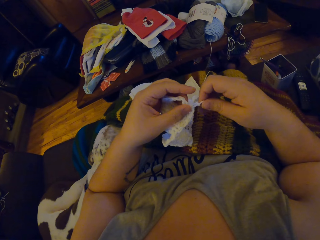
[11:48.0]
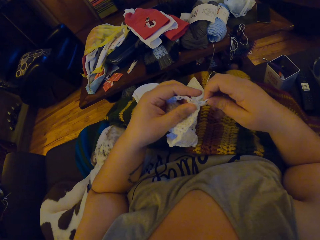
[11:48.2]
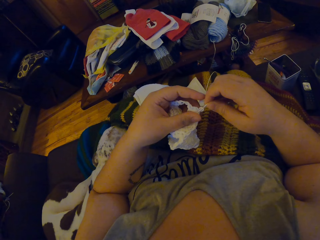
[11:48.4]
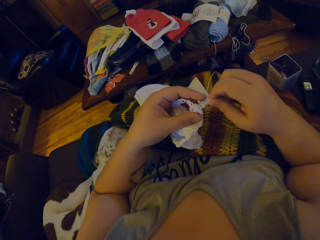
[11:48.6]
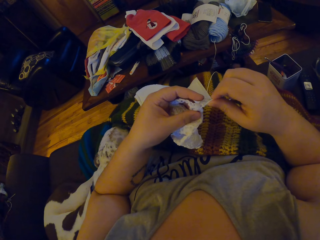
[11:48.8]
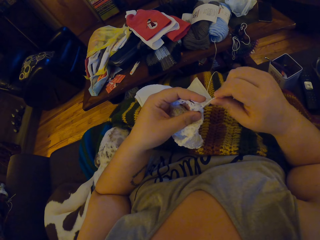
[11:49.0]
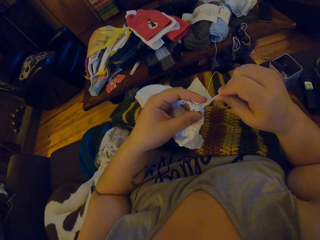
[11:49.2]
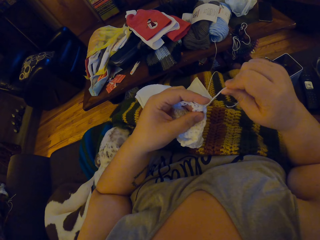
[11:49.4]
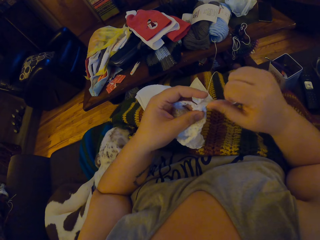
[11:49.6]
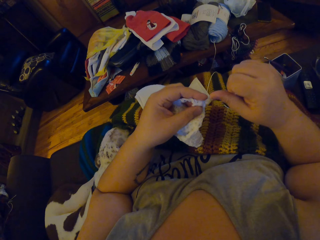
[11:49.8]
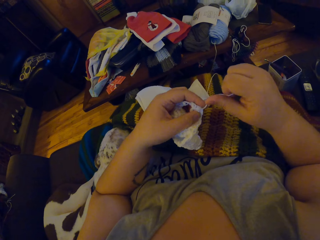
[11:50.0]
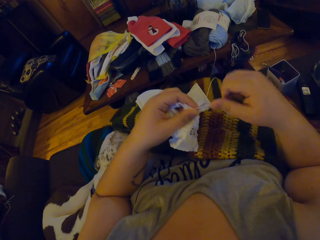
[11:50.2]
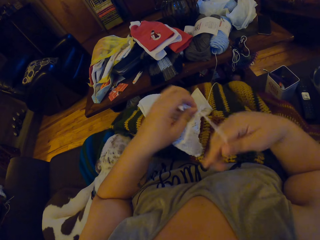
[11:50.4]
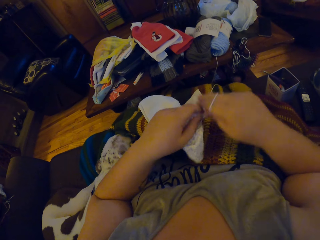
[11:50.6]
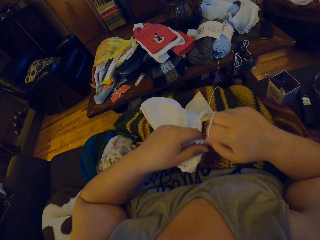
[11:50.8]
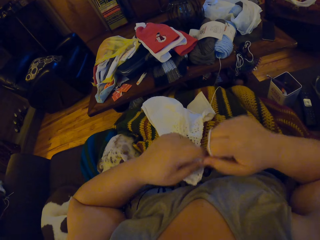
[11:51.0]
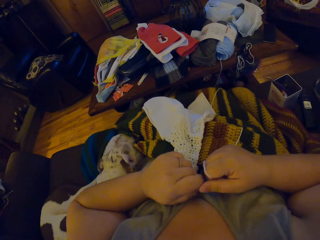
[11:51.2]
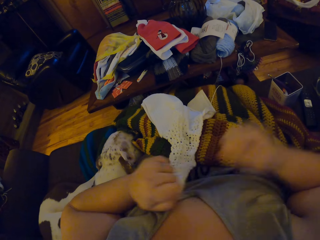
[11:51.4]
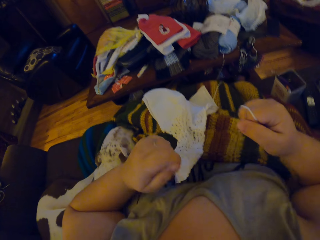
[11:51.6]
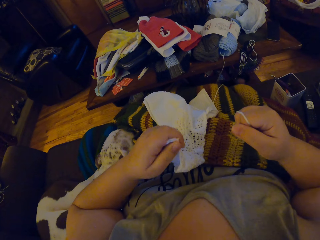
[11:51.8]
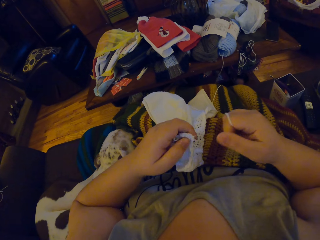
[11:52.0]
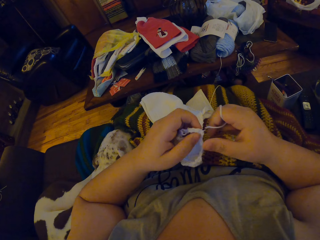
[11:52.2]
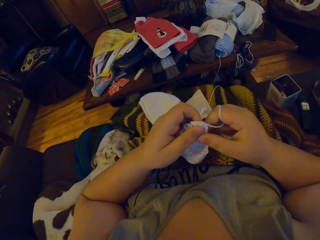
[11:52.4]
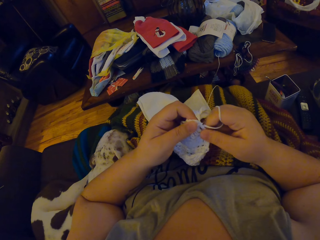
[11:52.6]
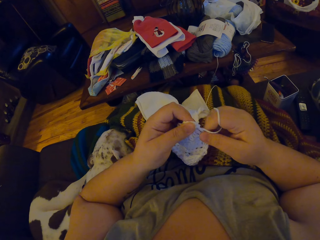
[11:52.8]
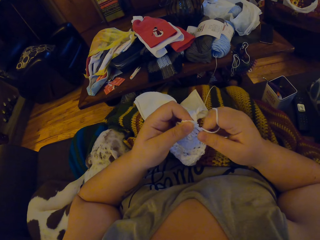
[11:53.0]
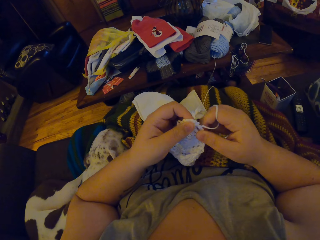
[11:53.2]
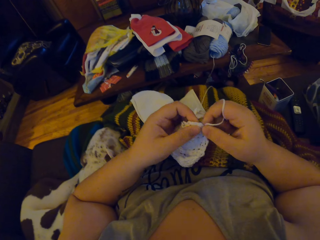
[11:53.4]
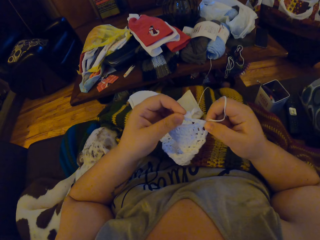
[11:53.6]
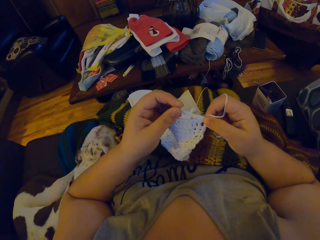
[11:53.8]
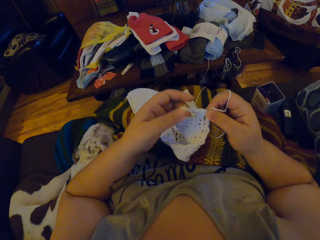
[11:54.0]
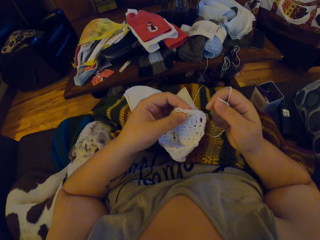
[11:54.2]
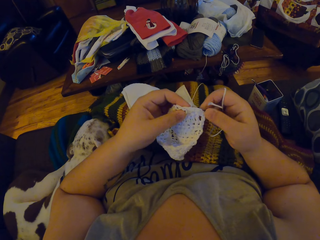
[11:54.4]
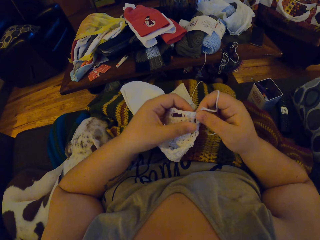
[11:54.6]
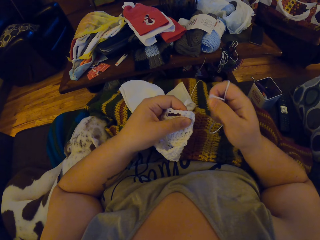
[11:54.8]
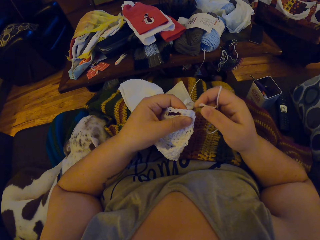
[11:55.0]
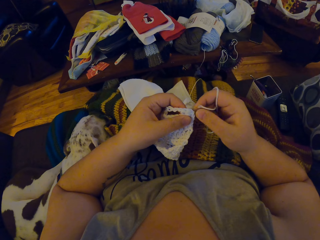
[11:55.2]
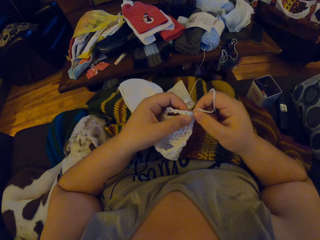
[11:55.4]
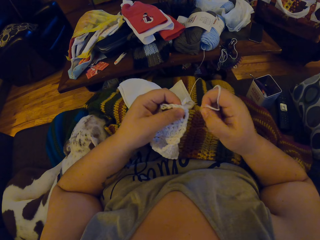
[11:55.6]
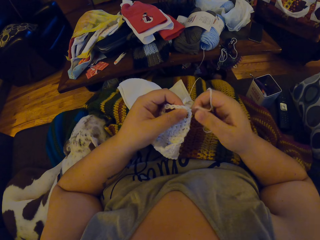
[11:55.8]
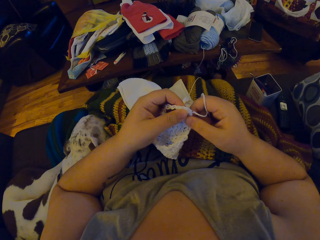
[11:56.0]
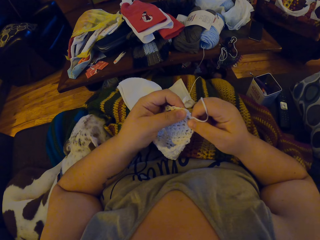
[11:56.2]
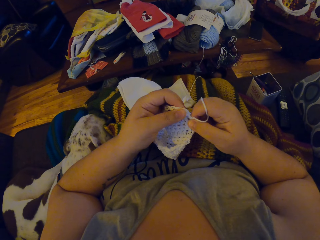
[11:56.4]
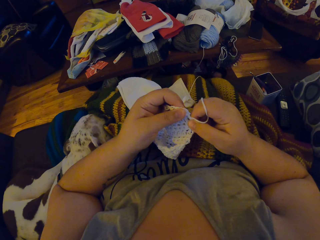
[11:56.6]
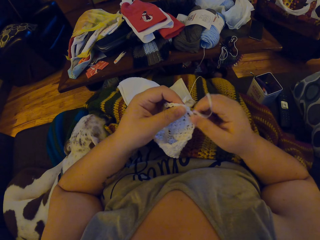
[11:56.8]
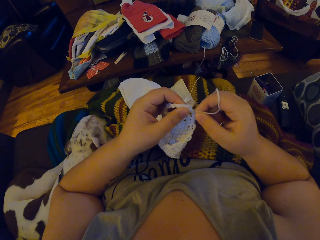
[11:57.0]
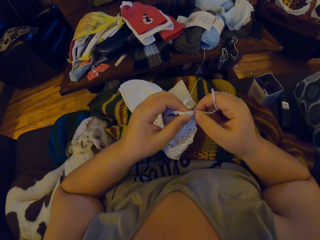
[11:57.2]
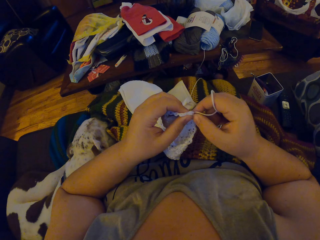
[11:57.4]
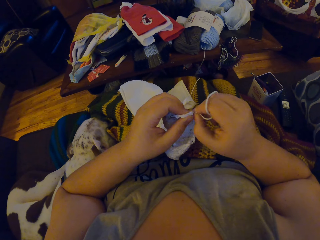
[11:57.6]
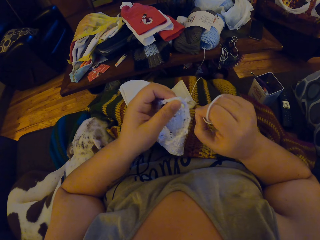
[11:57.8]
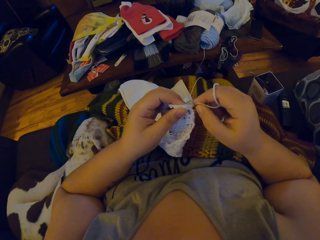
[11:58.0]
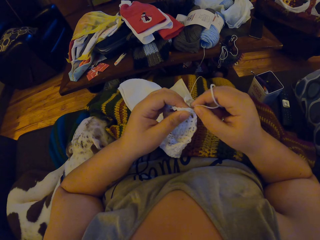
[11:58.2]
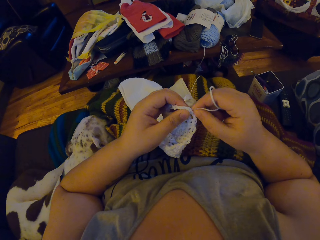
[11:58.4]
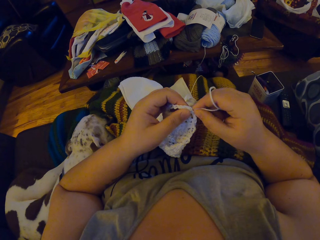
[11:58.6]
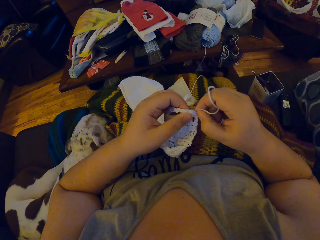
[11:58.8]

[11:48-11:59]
The camera wearer undoes the string. She cuts the yarn on the fabric. She rolls the string on her fingers. She touches the crocheted cloth.

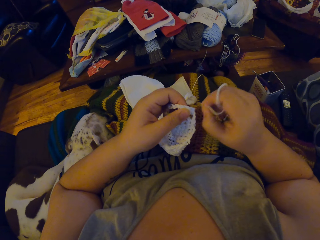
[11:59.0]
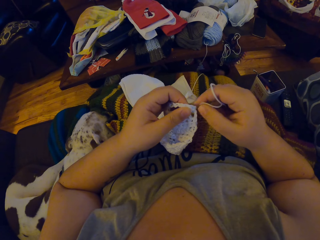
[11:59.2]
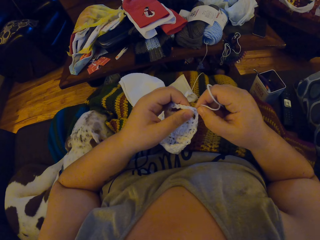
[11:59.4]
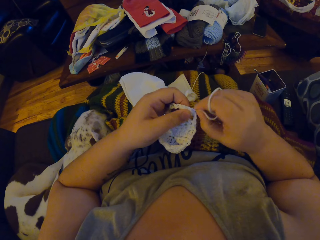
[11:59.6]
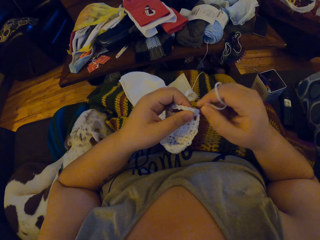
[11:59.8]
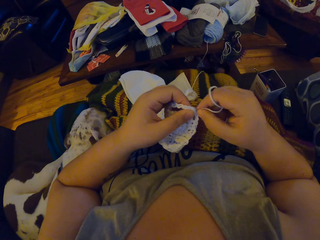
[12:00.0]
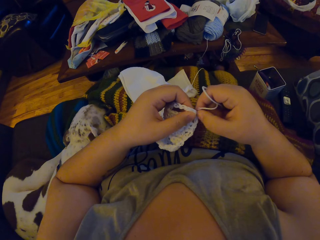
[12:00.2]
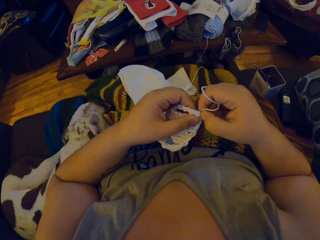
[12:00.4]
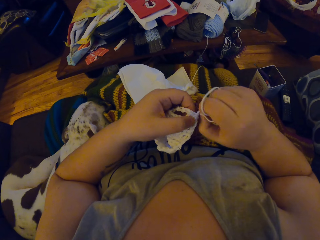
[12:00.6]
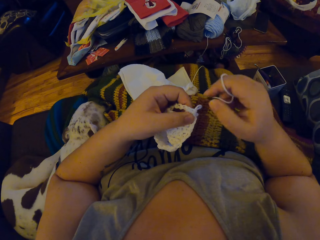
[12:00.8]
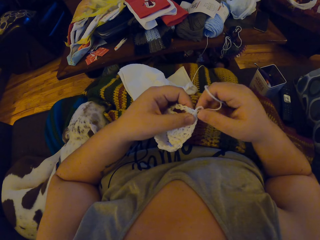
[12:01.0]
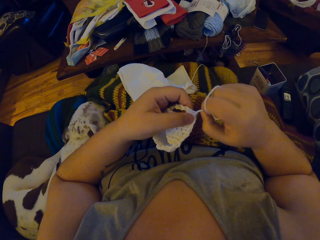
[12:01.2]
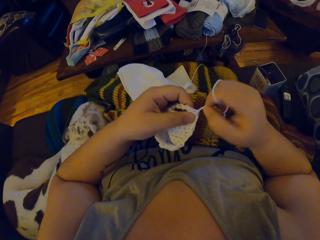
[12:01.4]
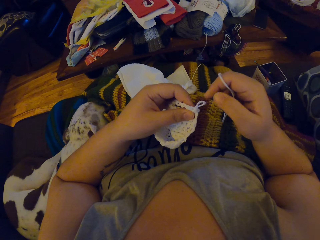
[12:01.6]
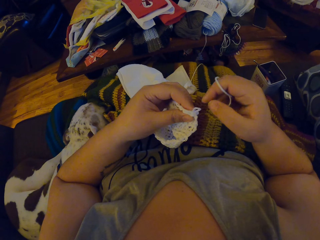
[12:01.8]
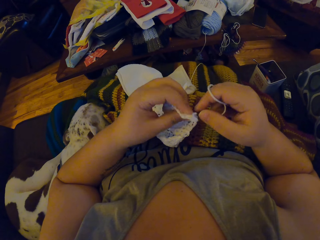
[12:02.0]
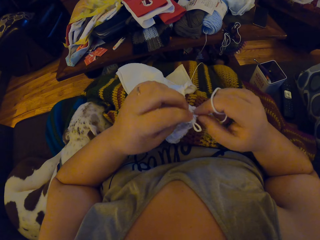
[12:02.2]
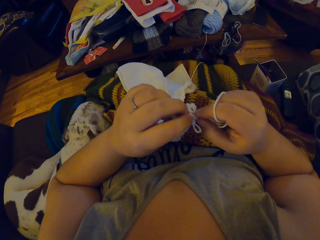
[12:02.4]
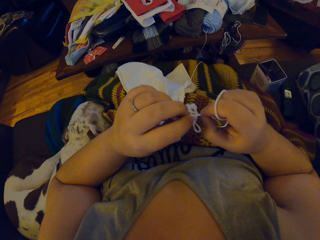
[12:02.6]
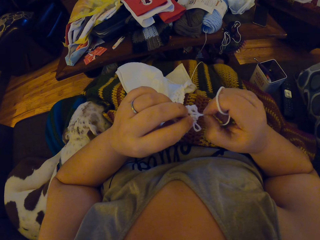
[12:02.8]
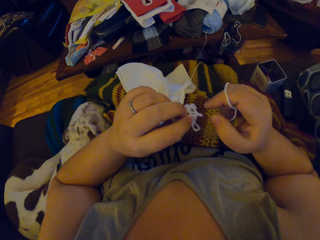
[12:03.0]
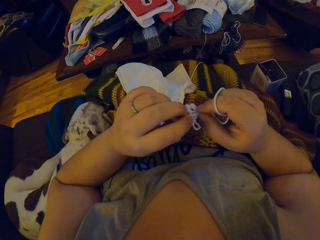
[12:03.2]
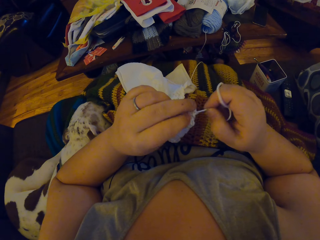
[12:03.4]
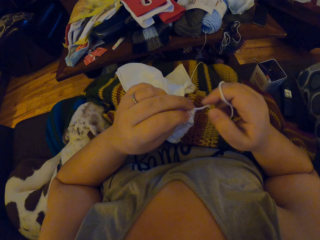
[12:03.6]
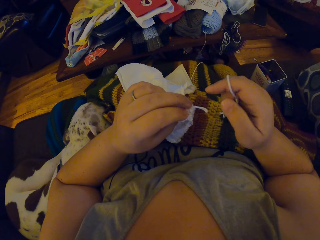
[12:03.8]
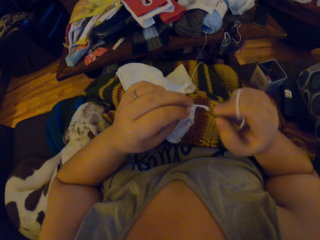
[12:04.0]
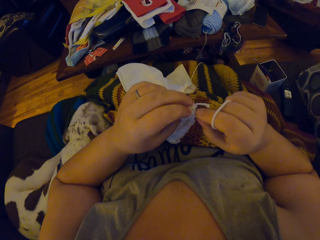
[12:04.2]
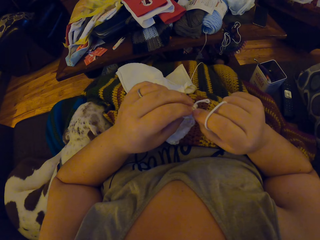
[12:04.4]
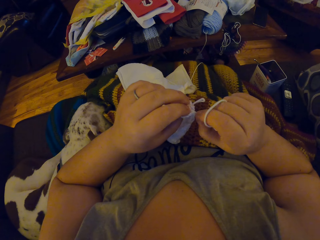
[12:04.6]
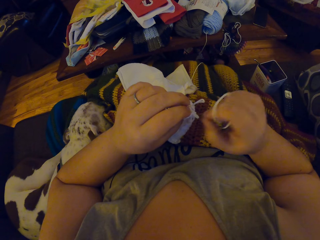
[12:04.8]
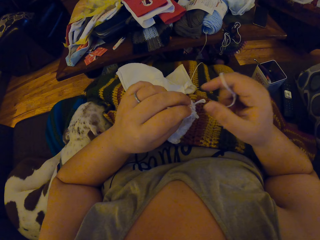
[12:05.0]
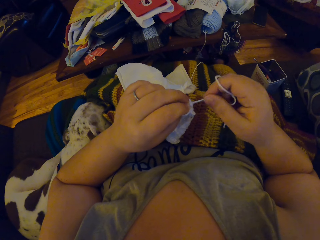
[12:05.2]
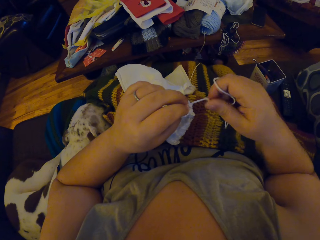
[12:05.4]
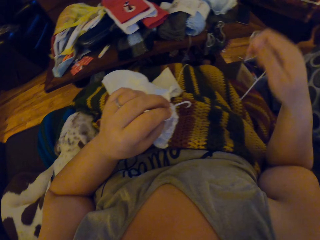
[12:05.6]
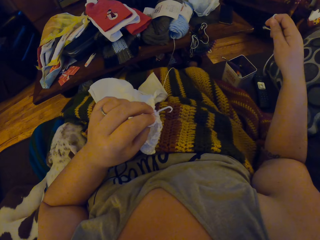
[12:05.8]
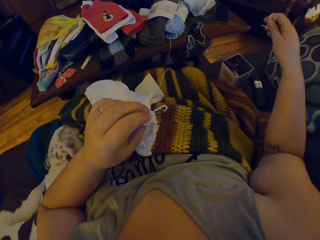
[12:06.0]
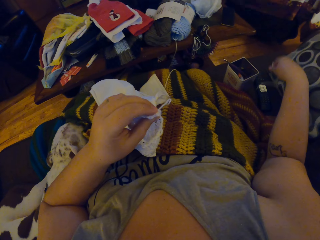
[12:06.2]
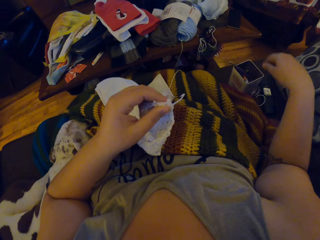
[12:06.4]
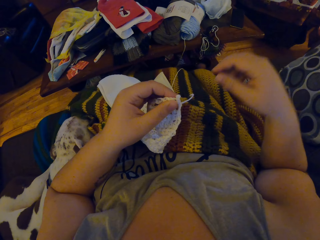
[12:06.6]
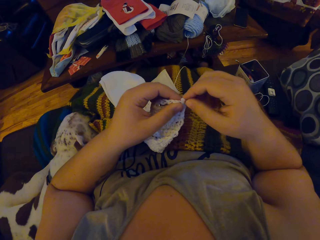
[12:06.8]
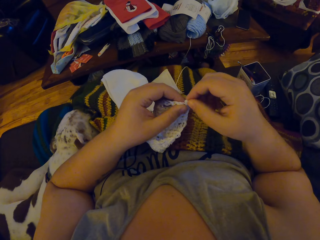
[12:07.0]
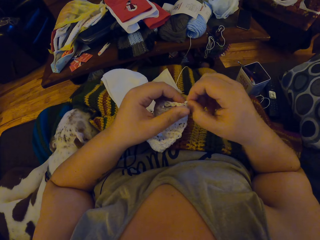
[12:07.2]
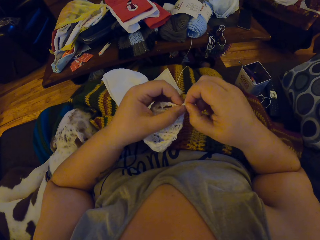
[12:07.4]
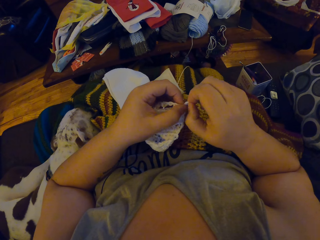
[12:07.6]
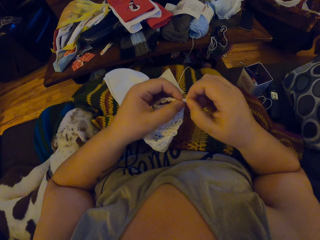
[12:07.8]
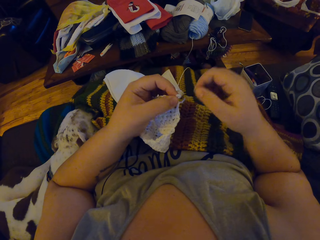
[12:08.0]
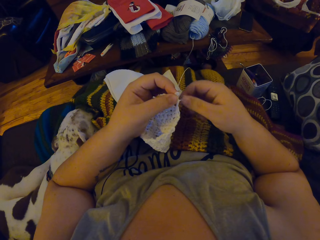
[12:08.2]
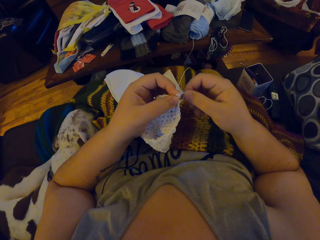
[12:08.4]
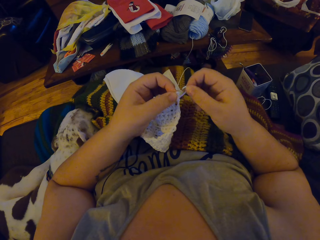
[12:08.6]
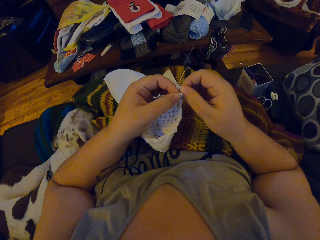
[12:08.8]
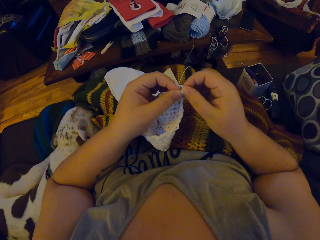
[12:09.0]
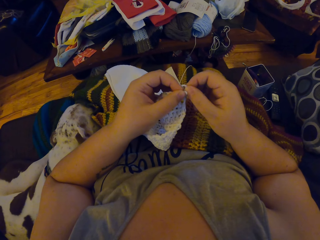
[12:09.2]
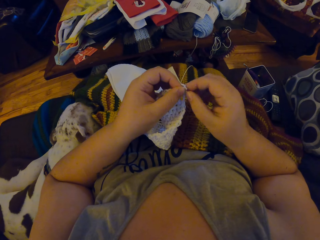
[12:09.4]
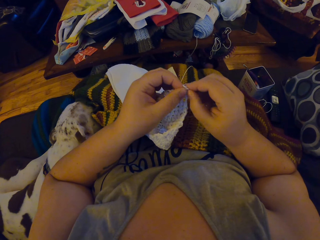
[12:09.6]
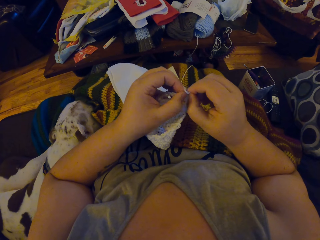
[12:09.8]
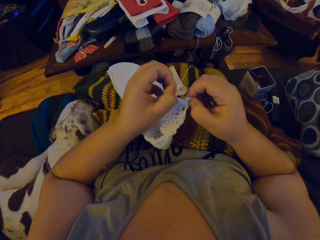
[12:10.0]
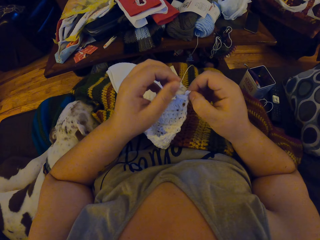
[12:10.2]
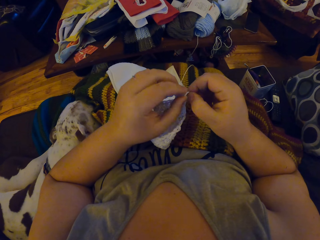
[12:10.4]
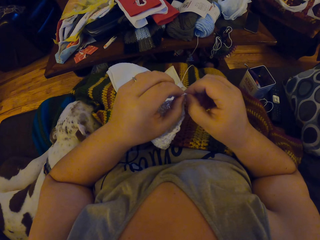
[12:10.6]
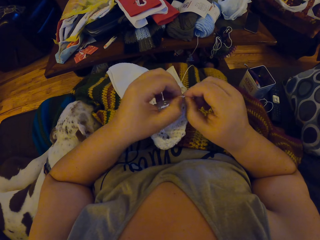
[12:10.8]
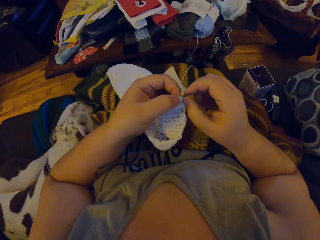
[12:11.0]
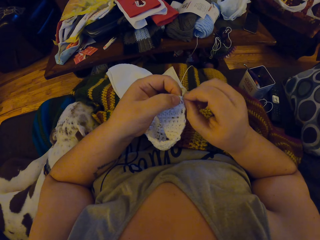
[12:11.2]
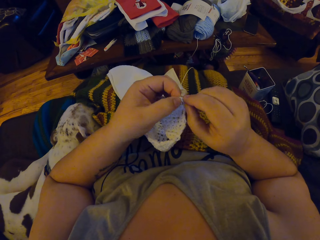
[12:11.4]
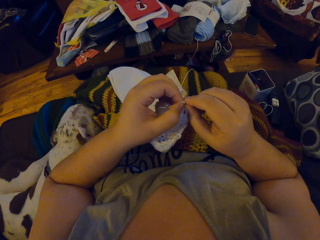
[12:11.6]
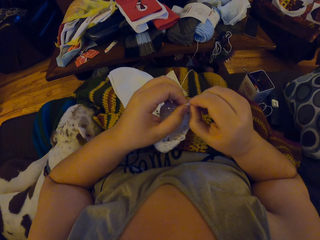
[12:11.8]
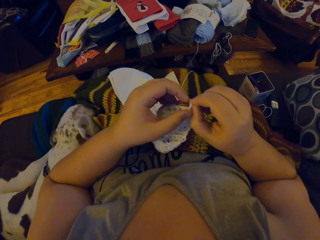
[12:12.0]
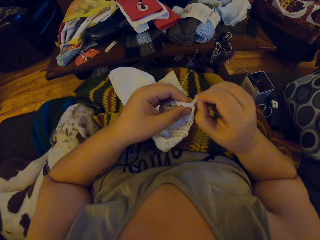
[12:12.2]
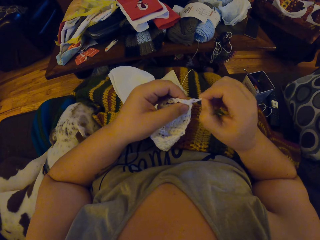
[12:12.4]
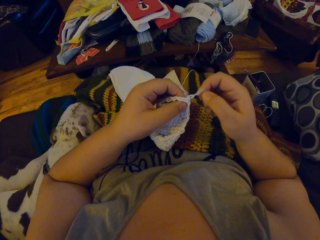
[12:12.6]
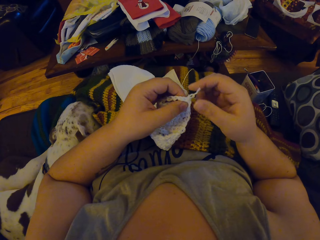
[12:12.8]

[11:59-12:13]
The camera wearer brings out a strand of yarn. They drop the cut off yarn. They adjust the tip of the fabric. They tighten the strings.
